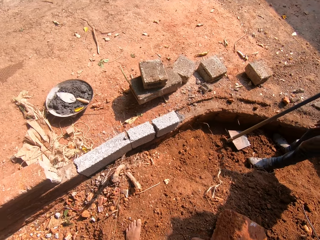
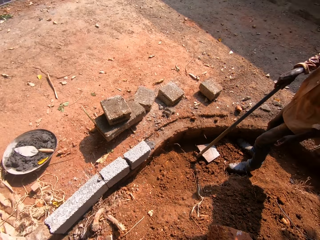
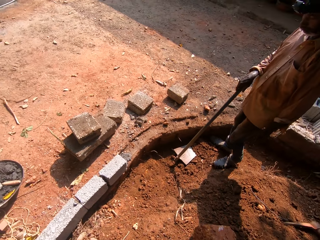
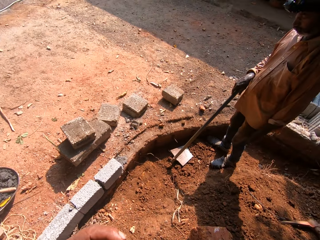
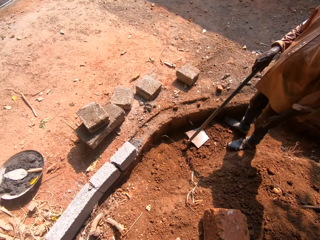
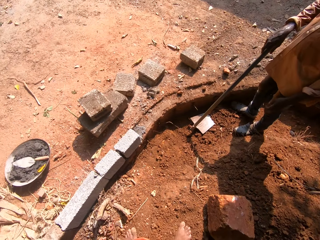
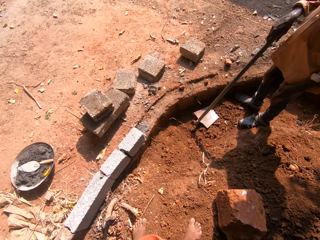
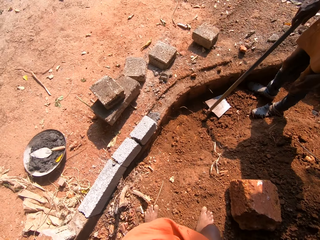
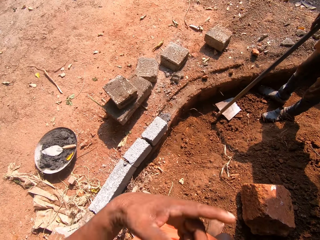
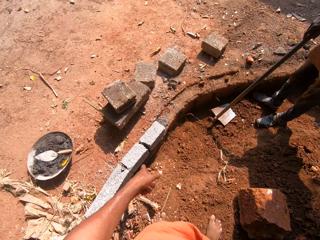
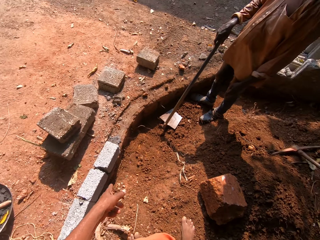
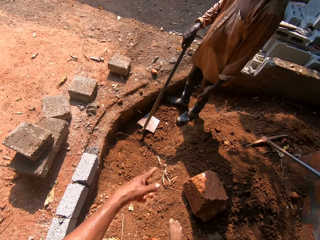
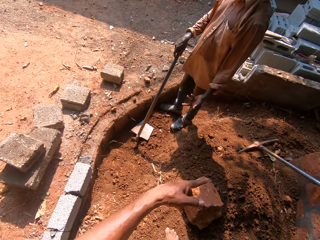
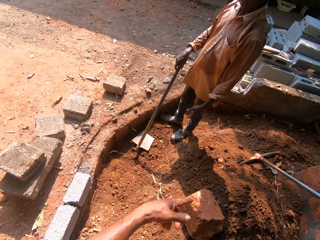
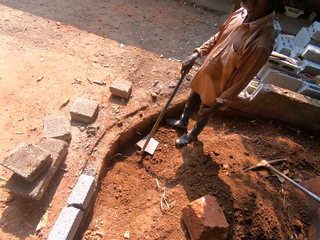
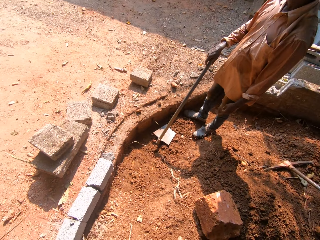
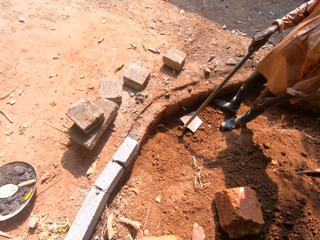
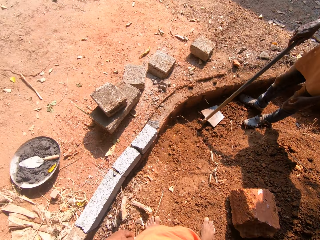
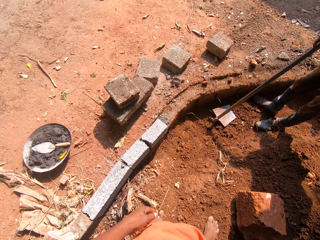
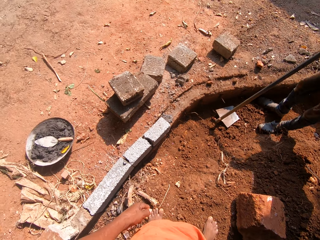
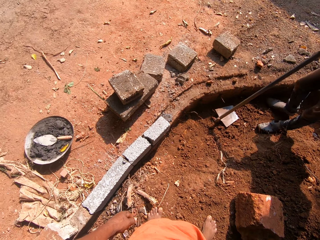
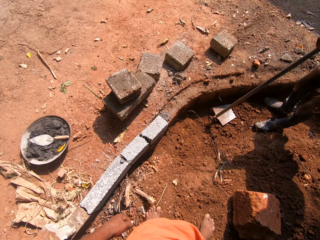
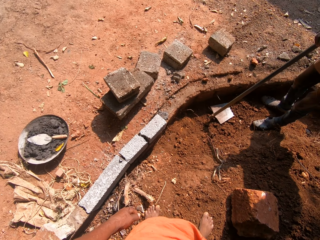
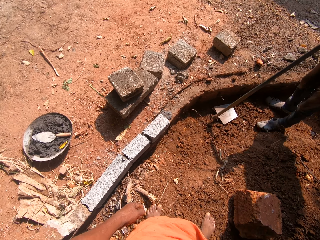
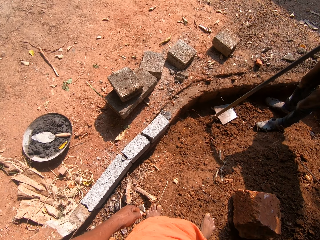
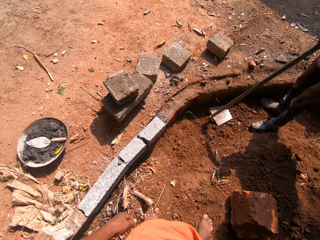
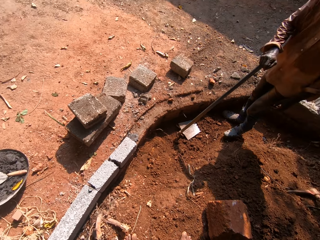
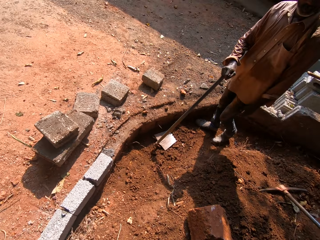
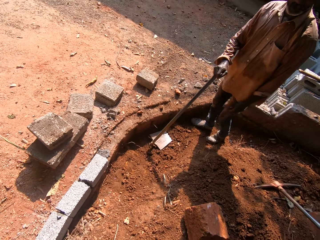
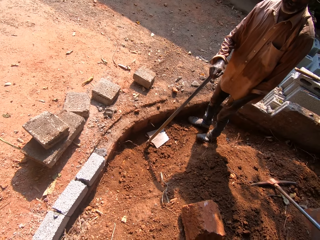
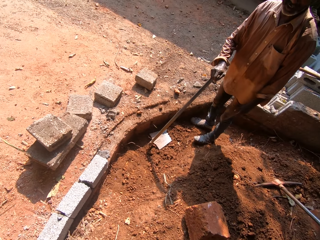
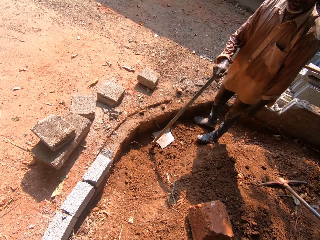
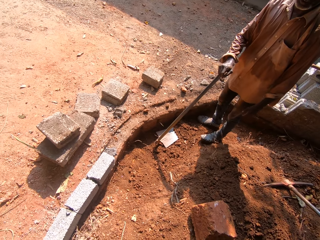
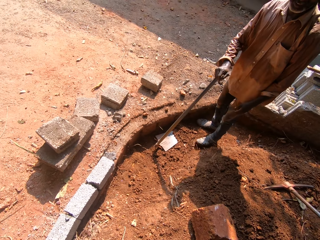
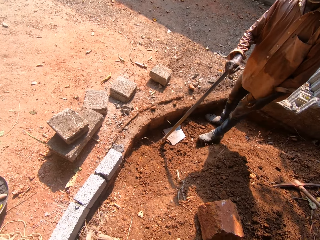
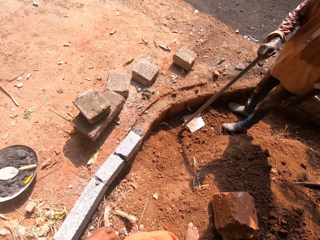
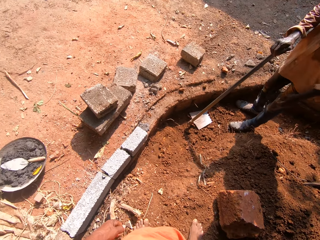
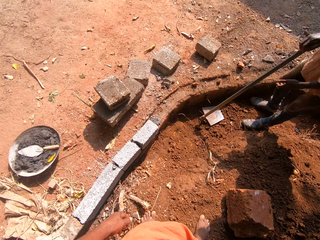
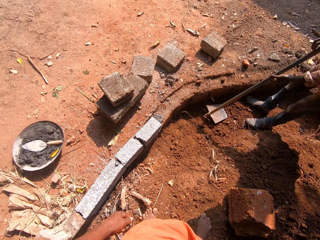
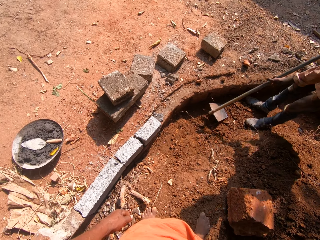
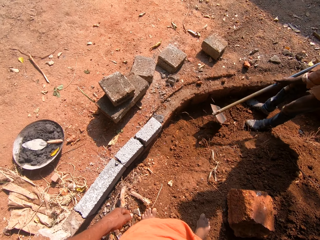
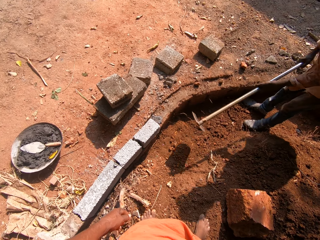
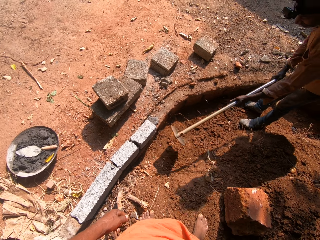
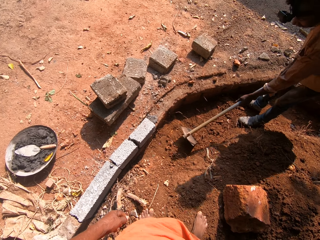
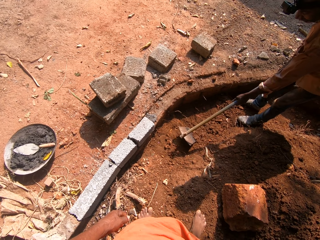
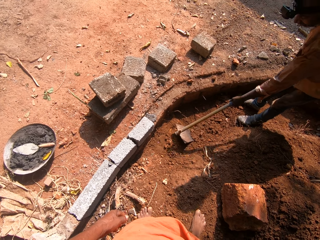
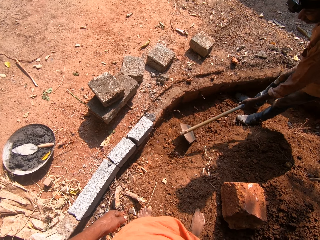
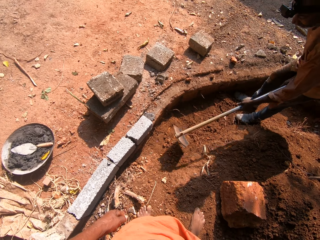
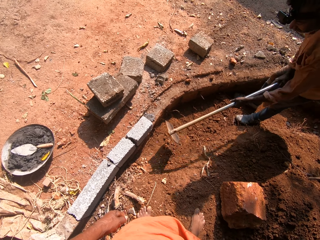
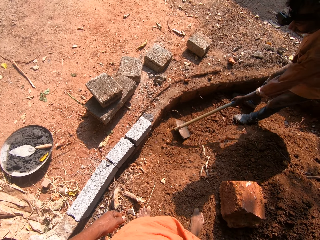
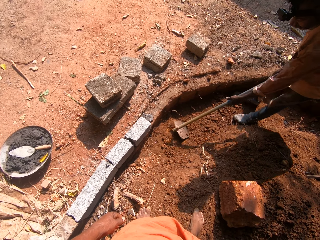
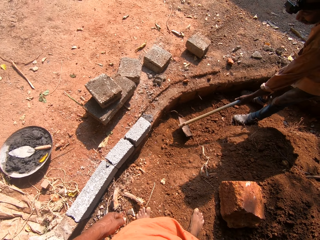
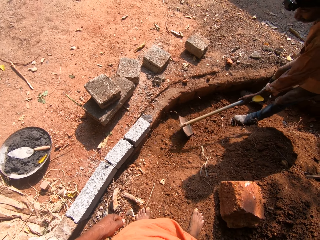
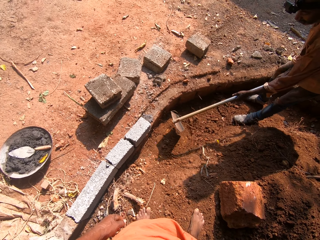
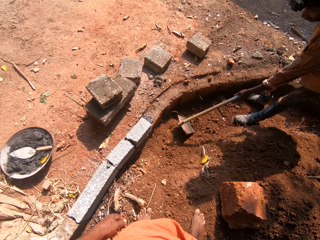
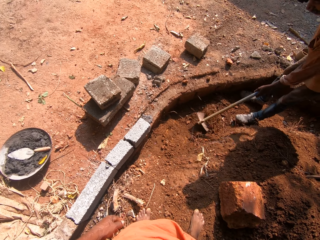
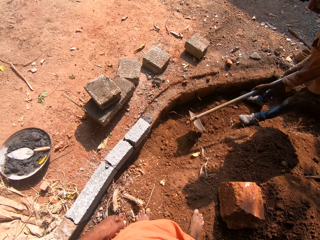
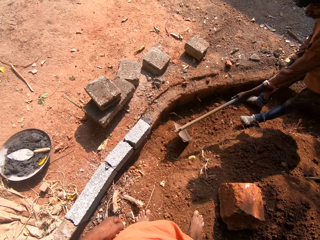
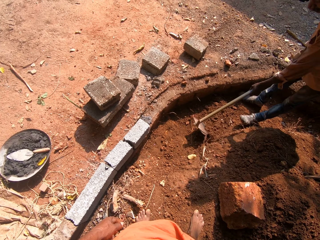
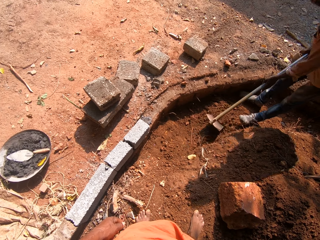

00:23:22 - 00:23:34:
The man holds the digging hoe or jembe in his right hand. The man scrapes the soil with the digging hoe in both hands and digs with the jembe.

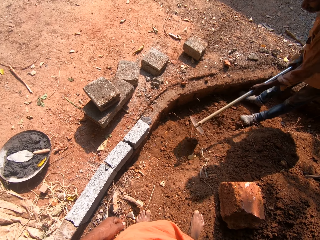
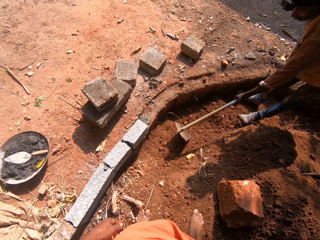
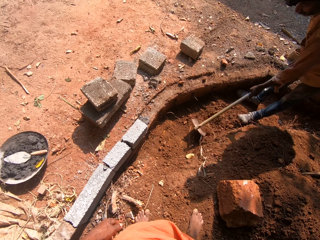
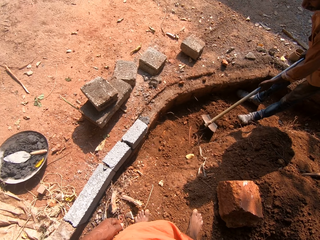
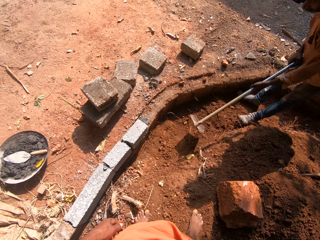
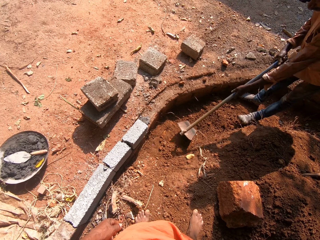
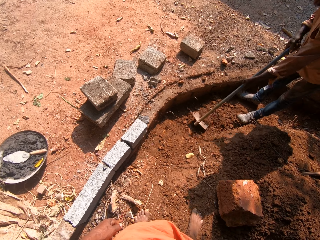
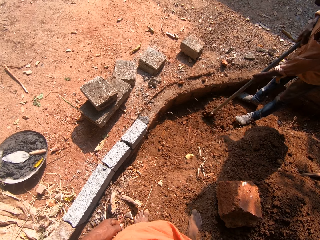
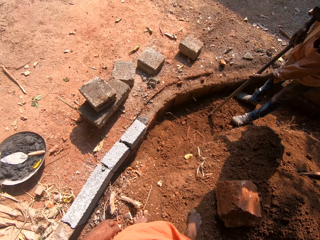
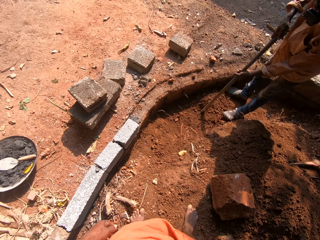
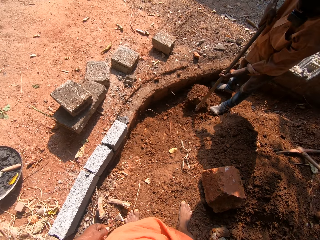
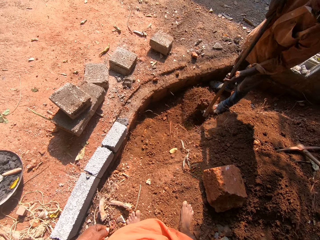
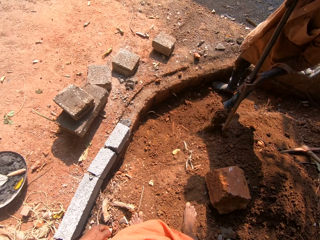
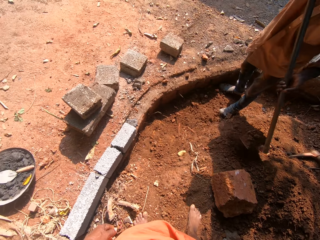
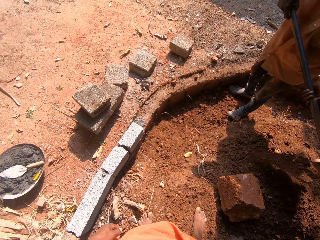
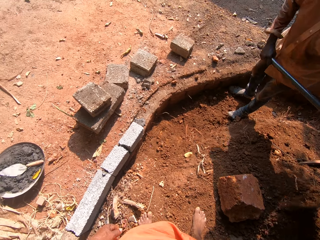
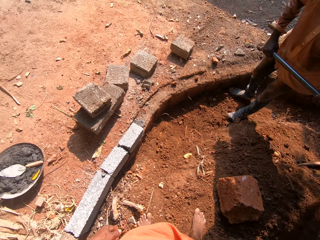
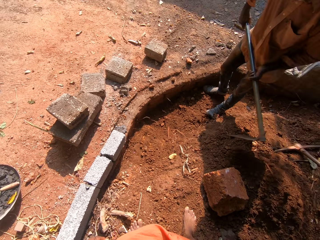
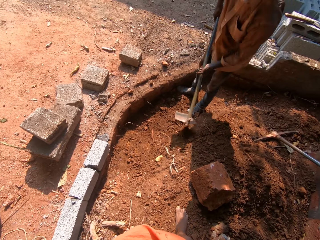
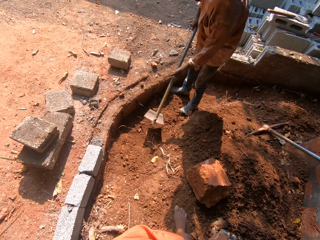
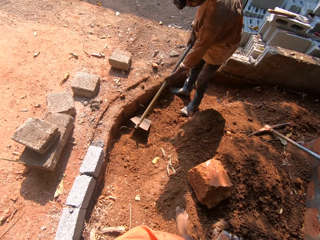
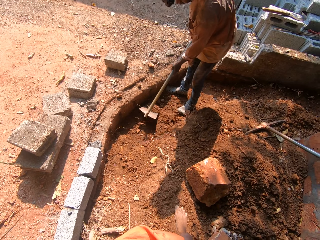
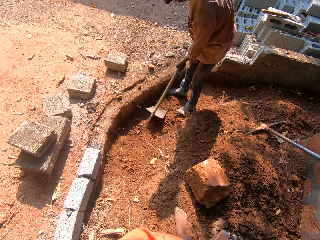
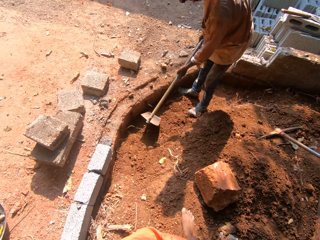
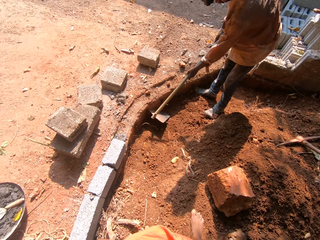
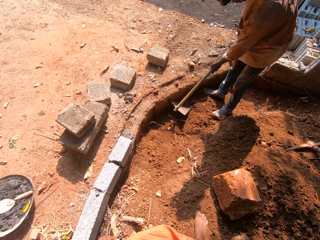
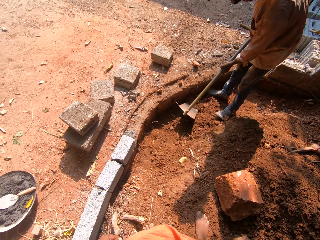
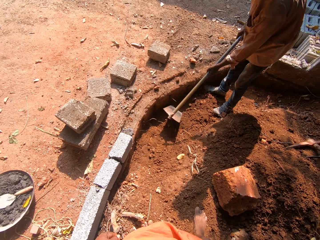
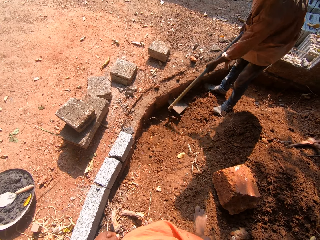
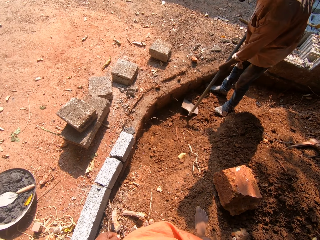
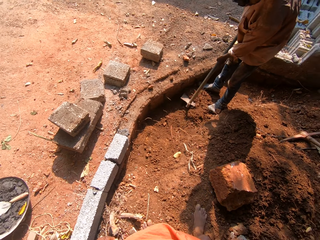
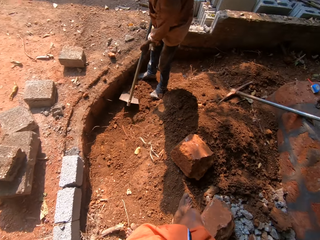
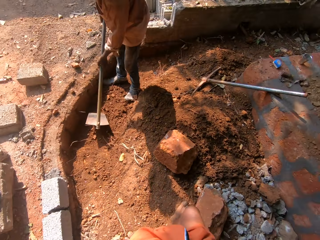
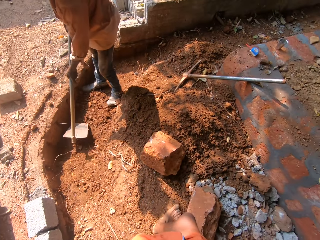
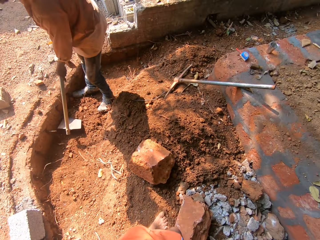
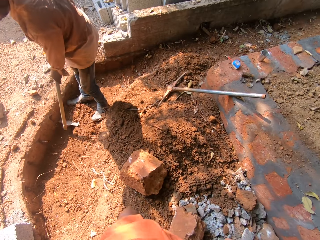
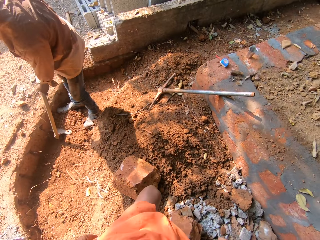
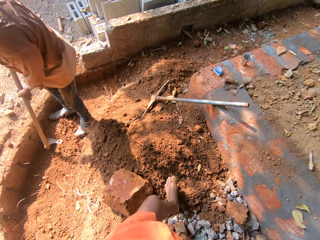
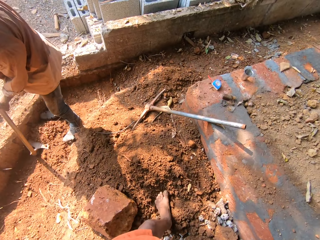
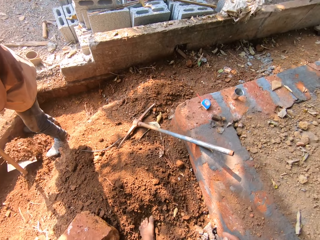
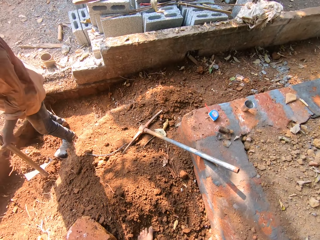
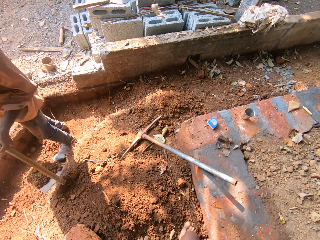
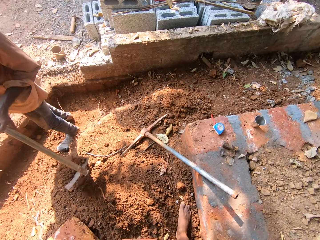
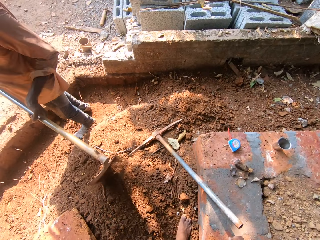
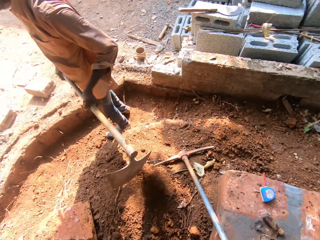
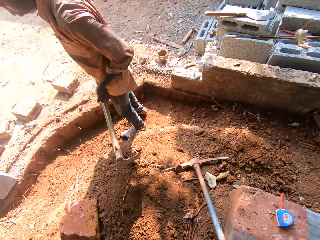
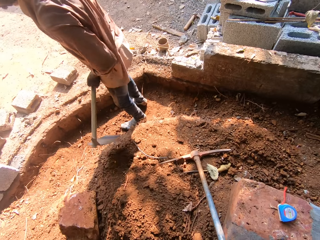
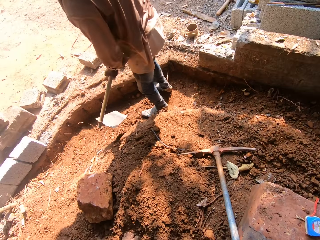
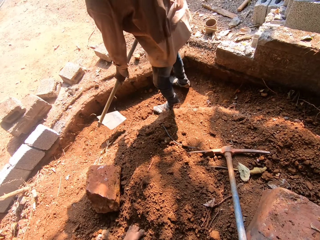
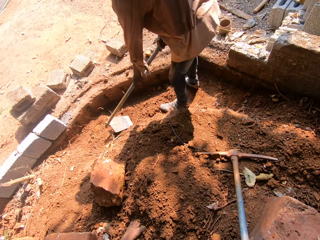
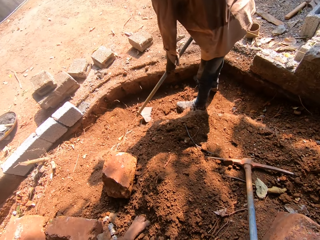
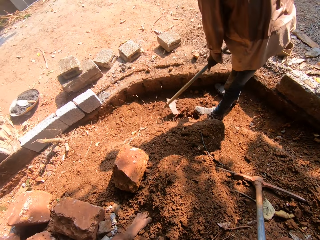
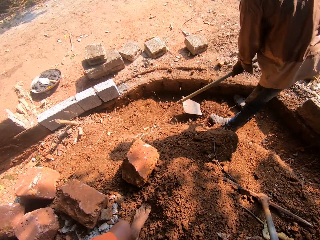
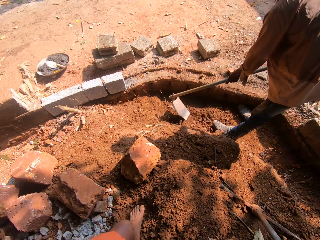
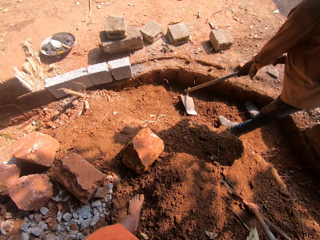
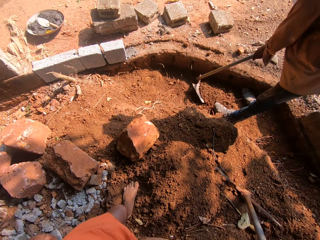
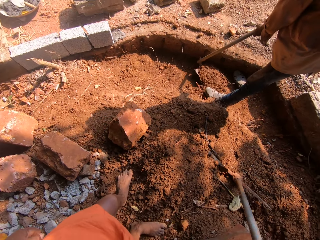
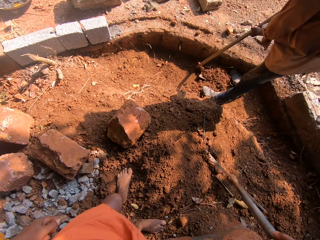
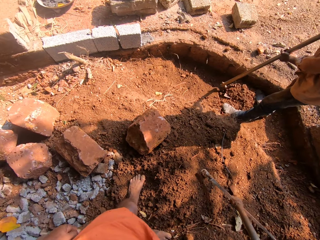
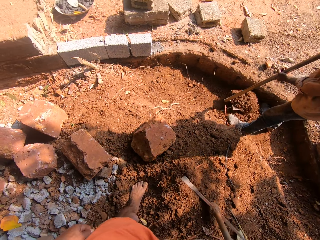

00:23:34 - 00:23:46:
The man packs soil with the digging hoe or jembe in both hands. The man pours the sand in the digging hoe in both hands to the ground. The man scrapes the soil with the digging hoe in both hands and digs with the jembe. The man packs soil with the digging hoe in both hands. The man pours the sand in the digging hoe in both hands to the ground. The man scrapes the soil with the digging hoe in both hands.
